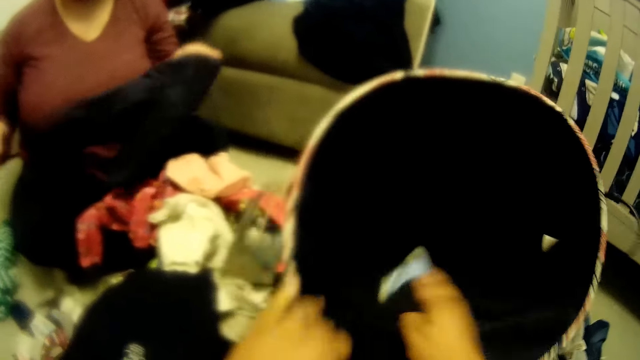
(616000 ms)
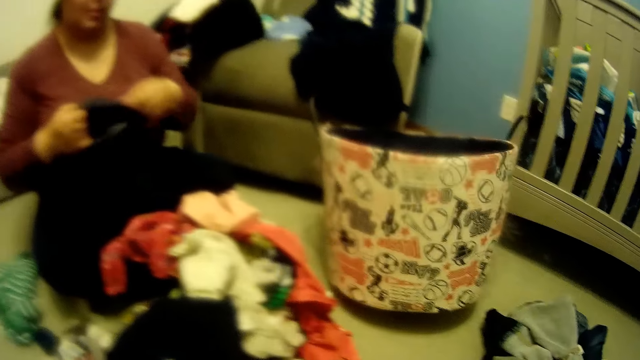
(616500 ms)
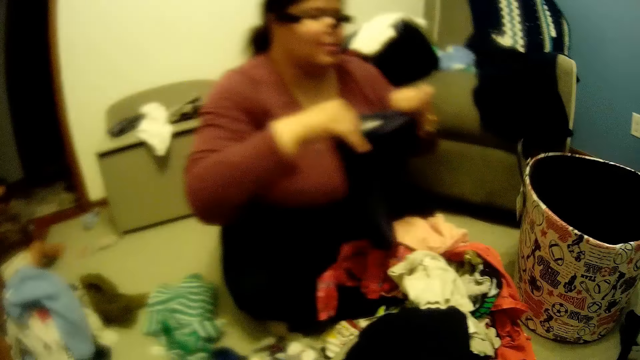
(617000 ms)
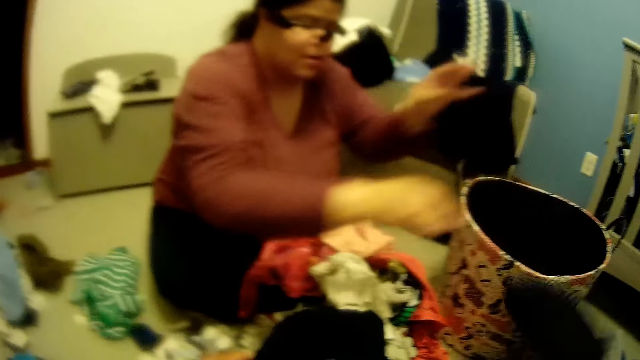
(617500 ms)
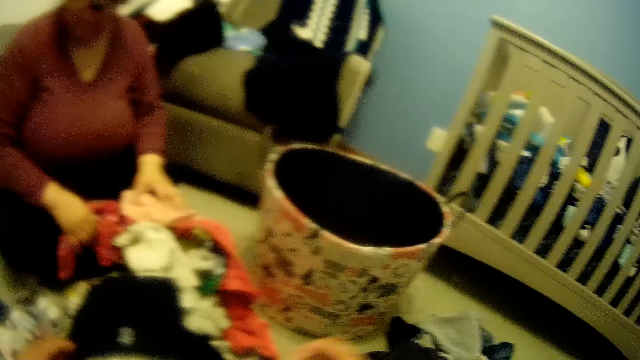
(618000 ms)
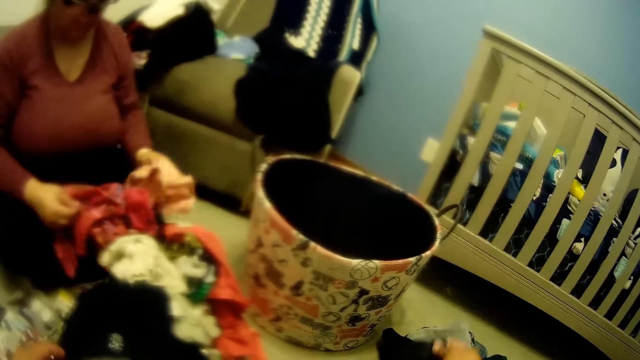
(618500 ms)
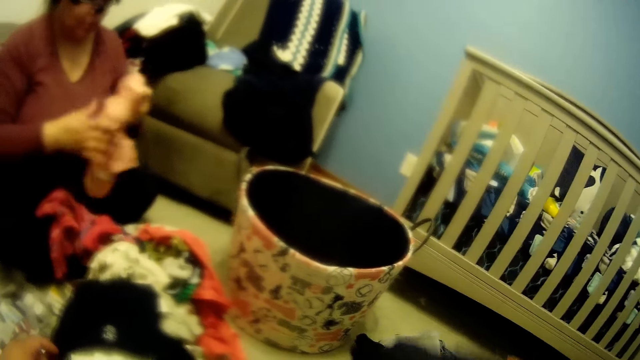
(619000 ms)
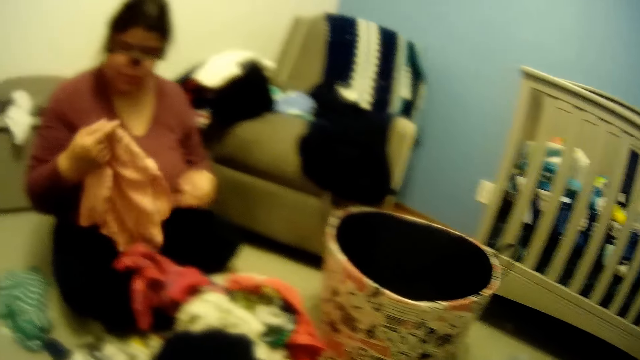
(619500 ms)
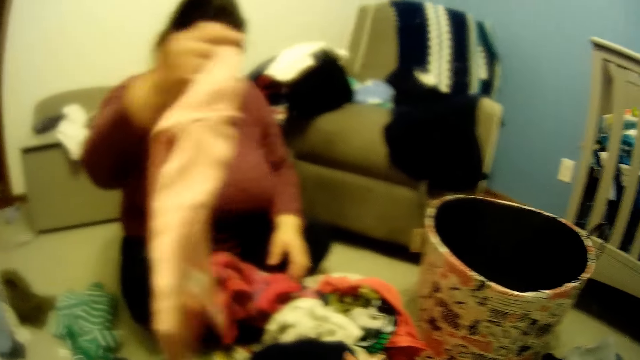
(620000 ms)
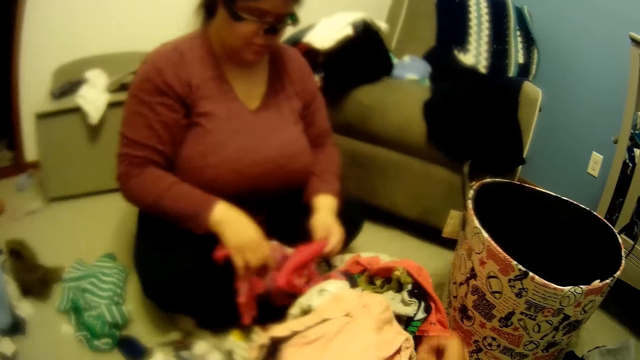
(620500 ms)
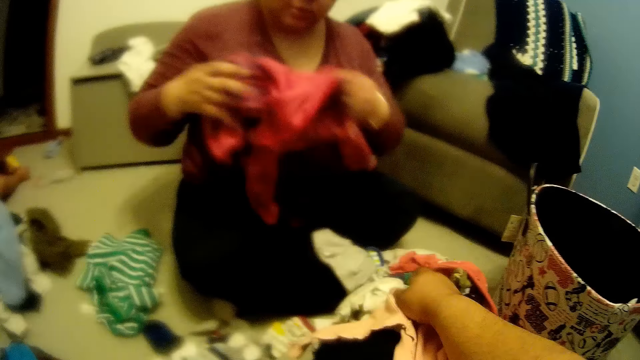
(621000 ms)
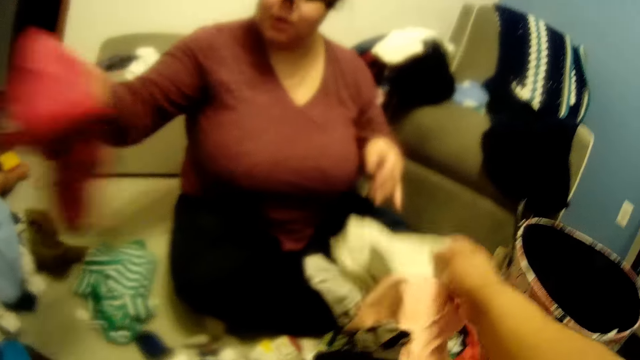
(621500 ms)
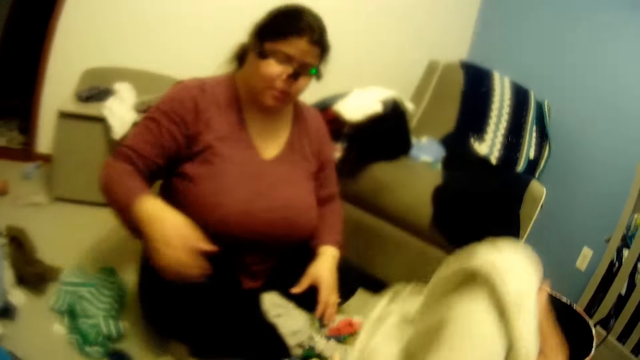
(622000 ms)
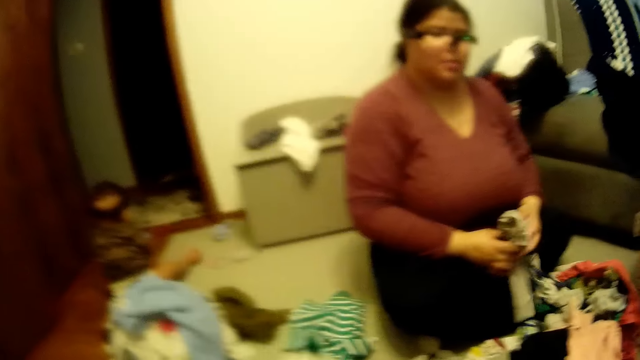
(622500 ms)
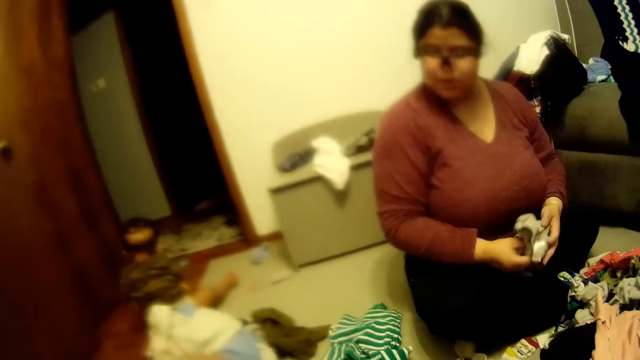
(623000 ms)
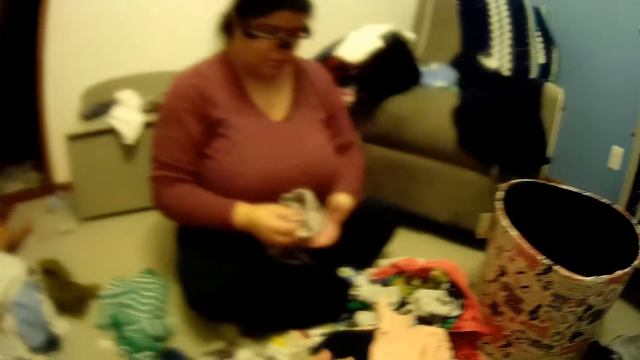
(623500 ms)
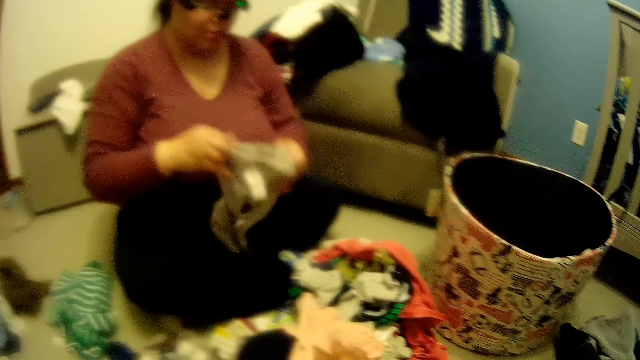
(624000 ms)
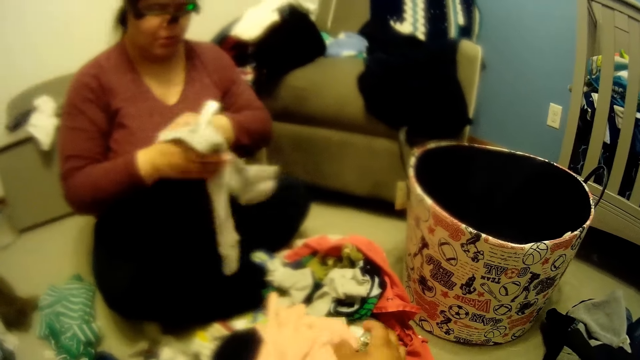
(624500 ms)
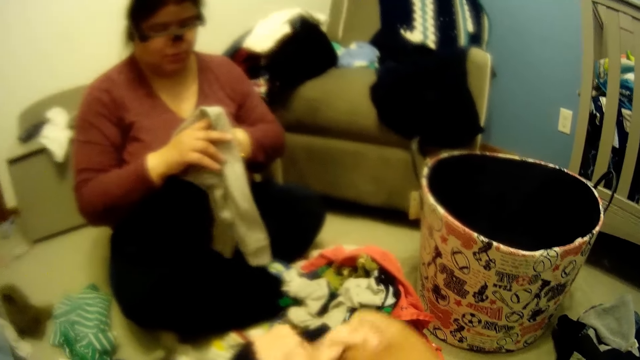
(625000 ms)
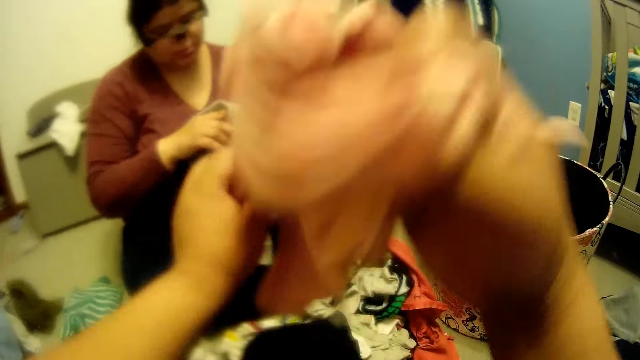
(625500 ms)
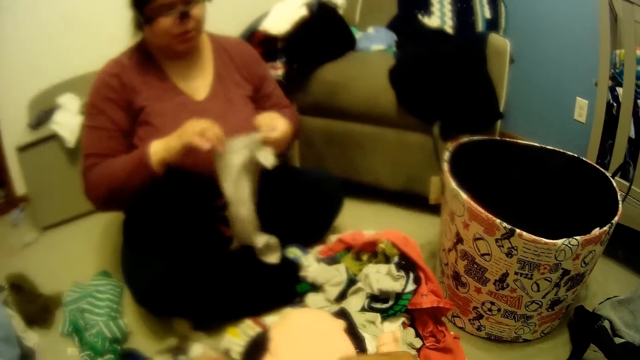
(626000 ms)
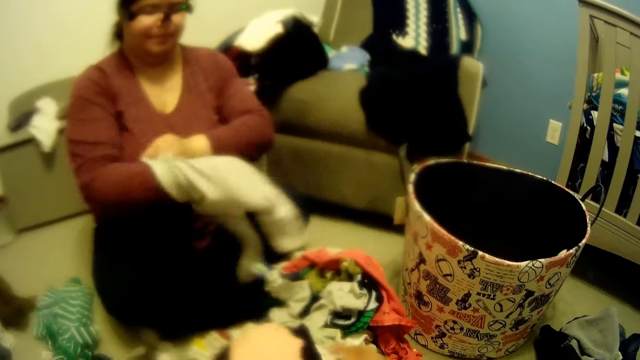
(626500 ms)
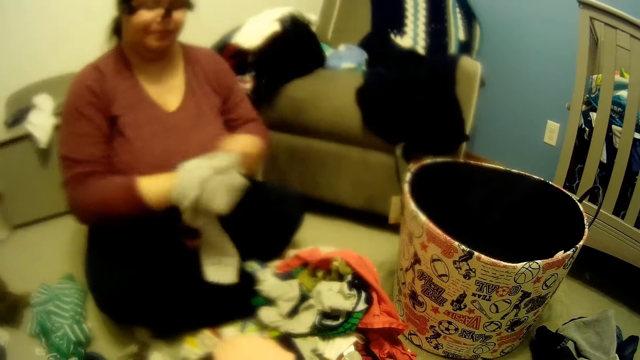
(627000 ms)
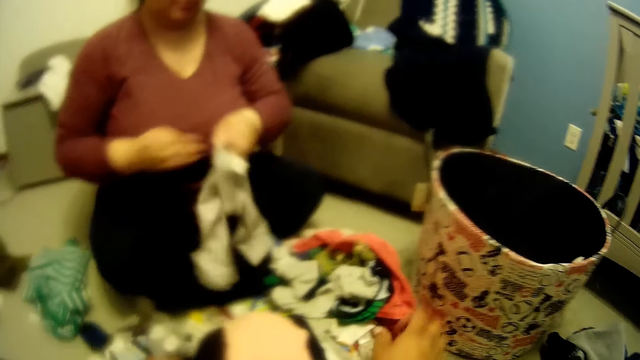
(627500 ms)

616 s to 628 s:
The camera wearer takes a baby sock from the laundry basket with his right hand. He takes his left hand off the laundry basket. He throws the basket. A woman drops a pair of trousers on the floor with both hands. The woman picks cloth from the floor with her left hand, holds the cloth with both hands, holds the cloth with her right hand, and drops the cloth in her right hand on the floor. The woman sorts clothes. The woman picks cloth from the floor with both hands and holds the cloth with her right hand. The camera wearer picks cloth from the floor with his right hand. The woman drops the cloth in her right hand on the floor. The woman picks cloth from the floor with her left hand and holds the pair of trousers with both hands. The camera wearer drops the cloth in his left hand on the floor. The woman looks at the camera wearer. The camera wearer holds cloth with his right hand. He lifts a baby cloth. He drops the cloth on the heap of clothes with both hands. The woman turns the pair of trousers inside out with both hands.

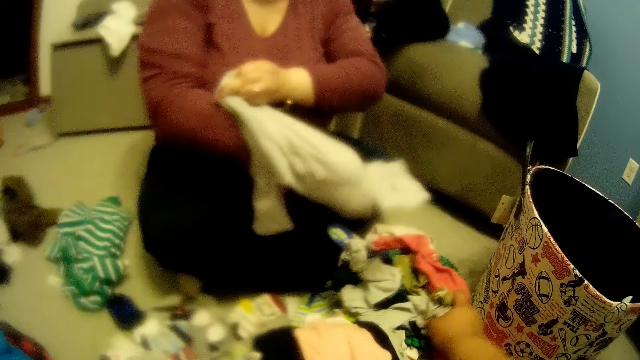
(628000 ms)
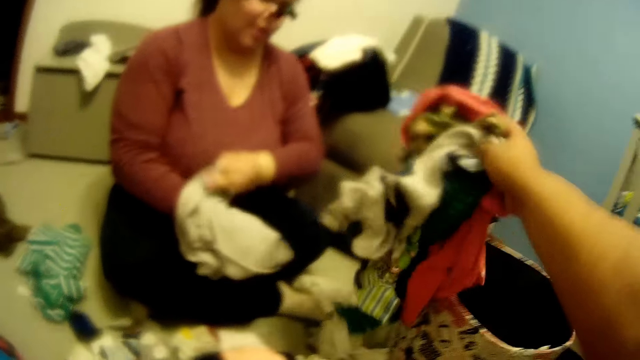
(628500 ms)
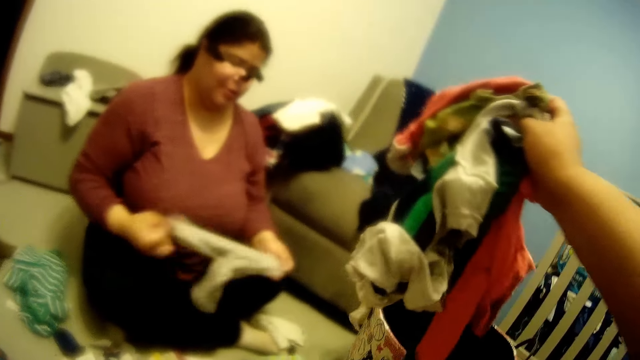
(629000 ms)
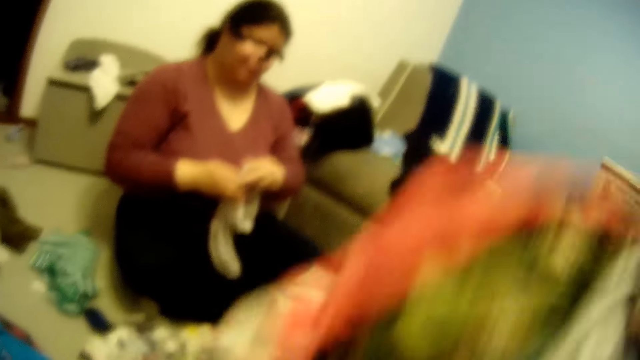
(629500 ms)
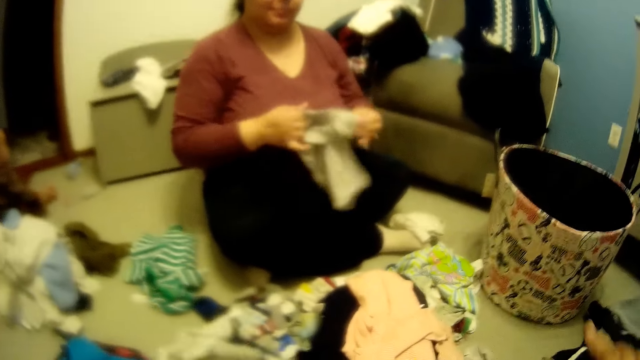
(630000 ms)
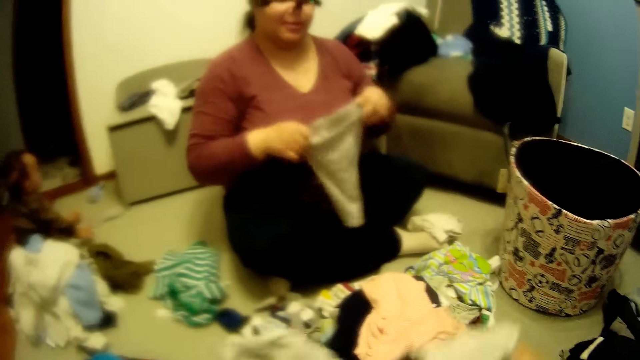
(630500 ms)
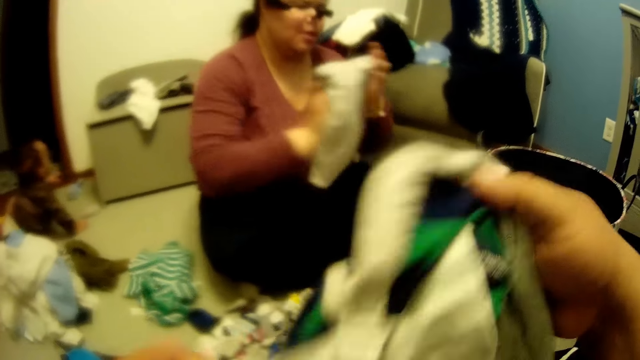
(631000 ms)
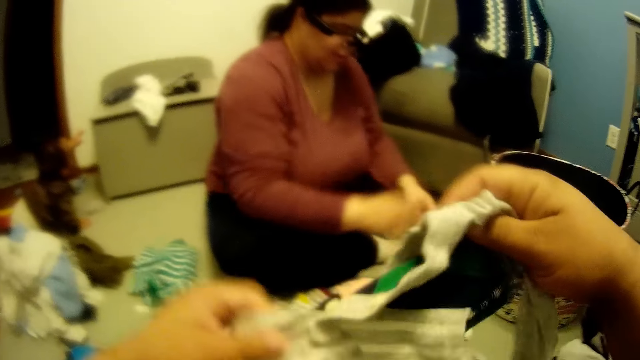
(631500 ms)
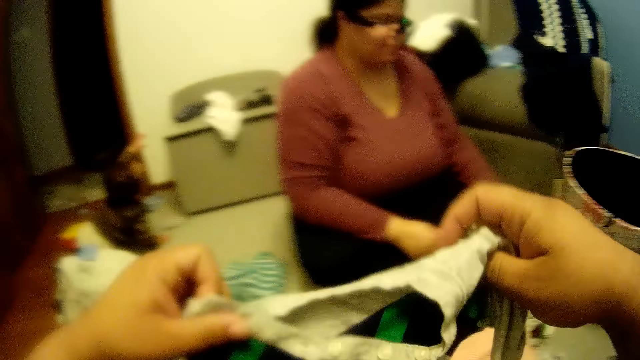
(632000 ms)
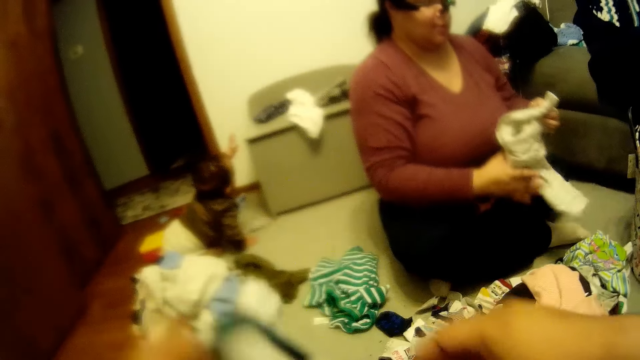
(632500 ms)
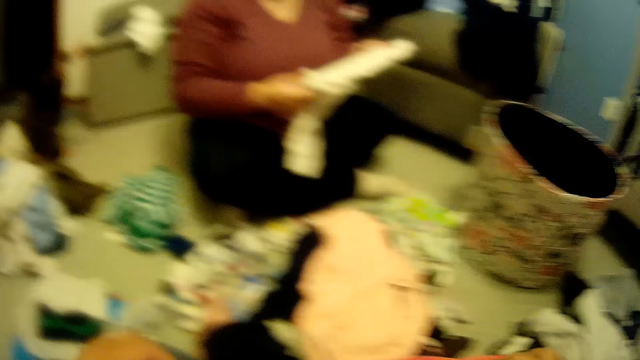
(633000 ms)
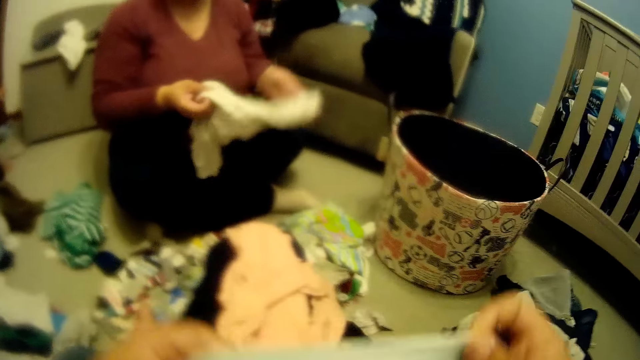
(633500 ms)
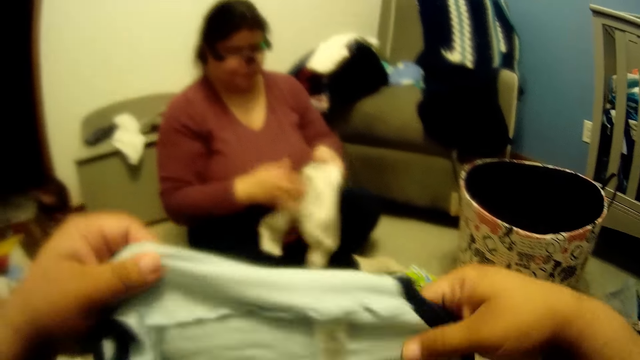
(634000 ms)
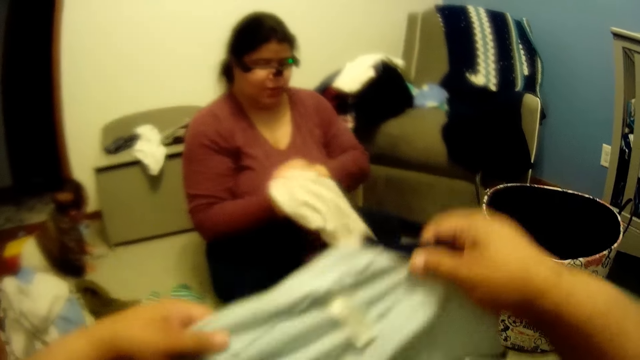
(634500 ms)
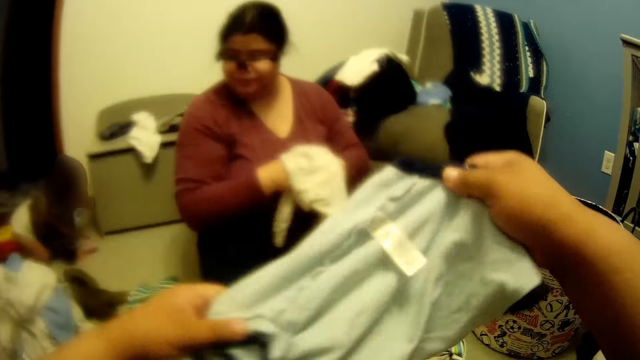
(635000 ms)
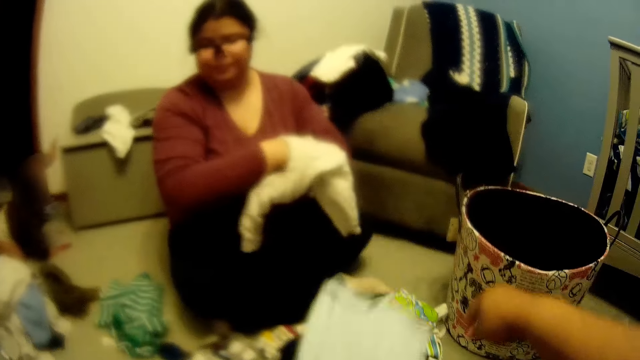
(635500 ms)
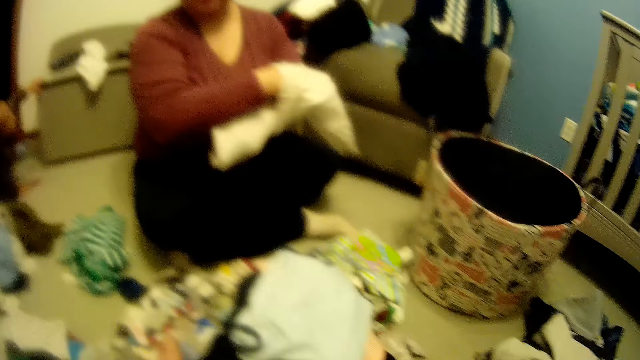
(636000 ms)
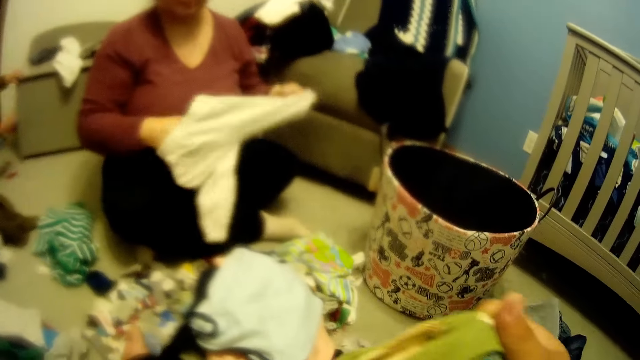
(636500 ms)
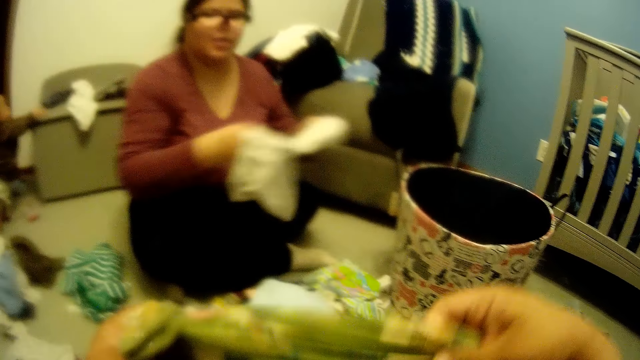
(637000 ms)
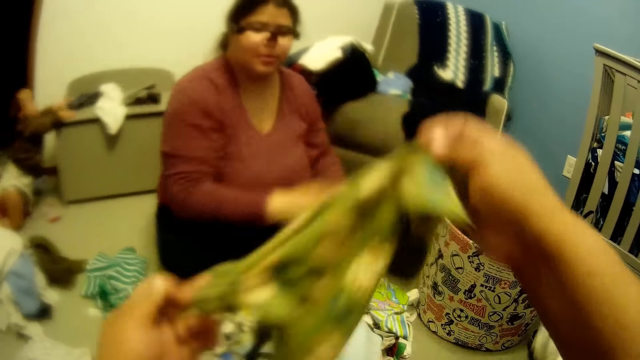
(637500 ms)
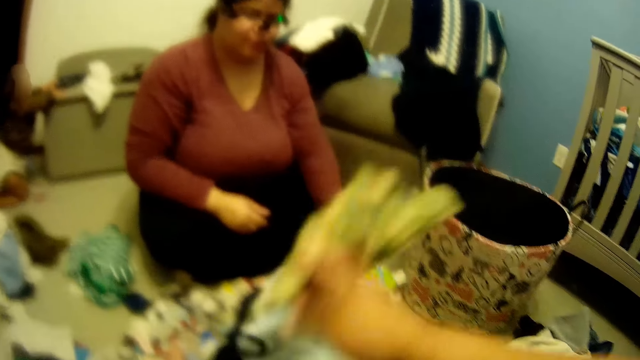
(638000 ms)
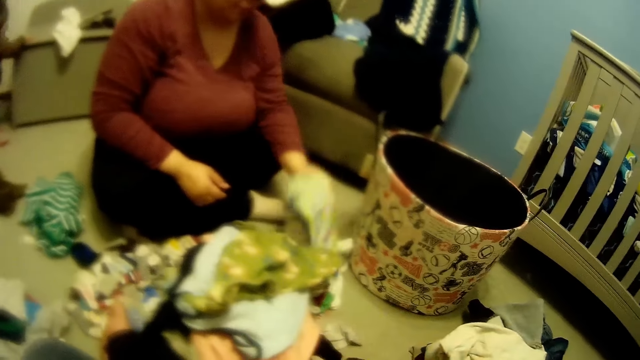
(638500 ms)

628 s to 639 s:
The camera wearer picks baby clothes from the floor with his right hand. A woman converses with the camera wearer. The camera wearer holds the cloth with both hands. The woman throws a pair of trousers on the floor with her left hand. The camera wearer drops the cloth with both hands on the floor. The woman picks the pair of trousers from the floor with her left hand and turns the pair of trousers inside out with both hands. The camera wearer holds cloth with both hands. He drops the cloth on the floor with both hands. He sorts clothes. He holds cloth with both hands. The woman throws the pair of trousers on the floor with her right hand. The camera wearer drops the cloth on the heap of clothes with his right hand. The woman picks cloth from the floor with her left hand.
